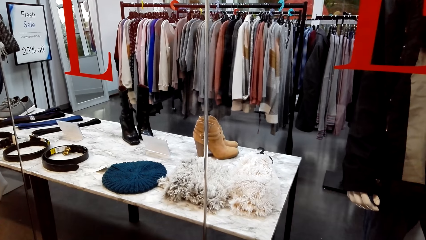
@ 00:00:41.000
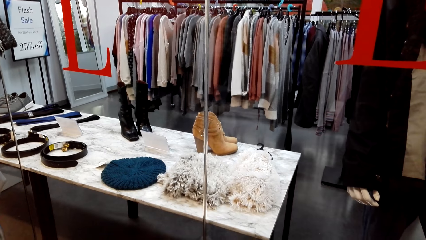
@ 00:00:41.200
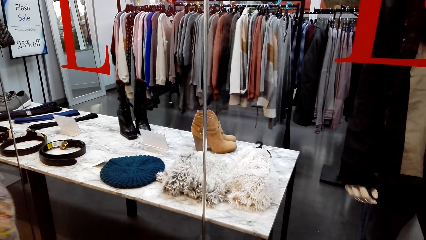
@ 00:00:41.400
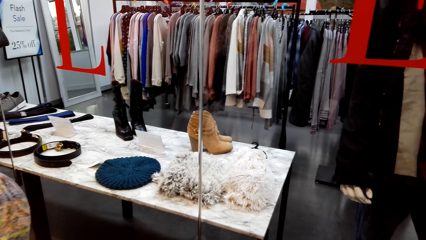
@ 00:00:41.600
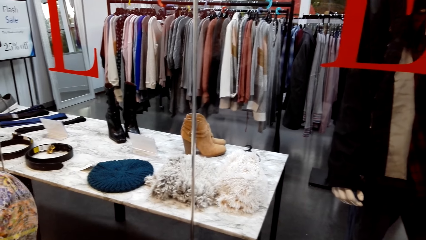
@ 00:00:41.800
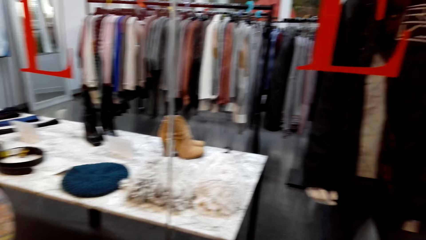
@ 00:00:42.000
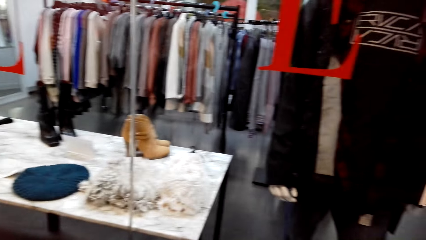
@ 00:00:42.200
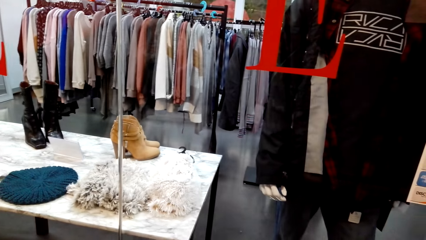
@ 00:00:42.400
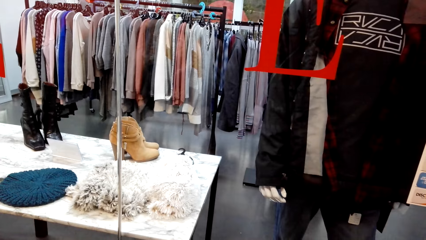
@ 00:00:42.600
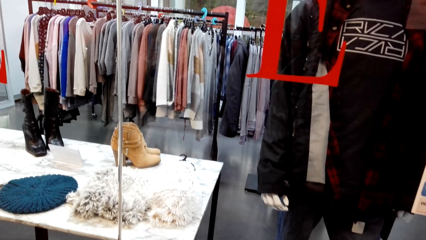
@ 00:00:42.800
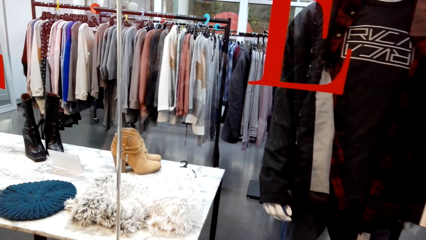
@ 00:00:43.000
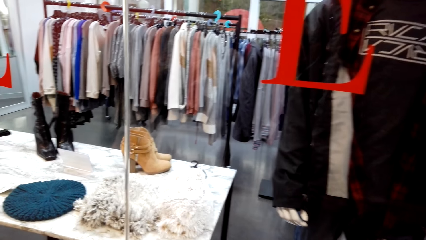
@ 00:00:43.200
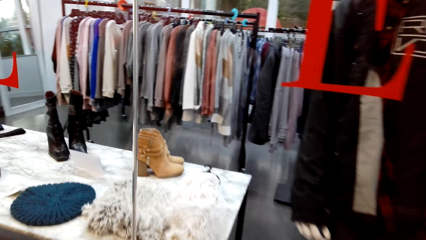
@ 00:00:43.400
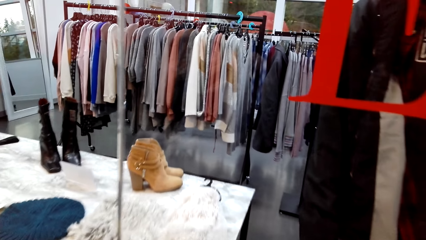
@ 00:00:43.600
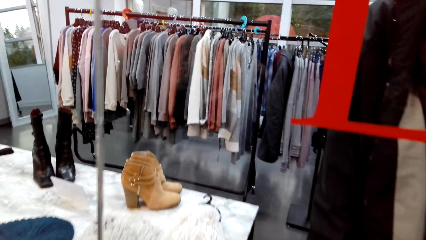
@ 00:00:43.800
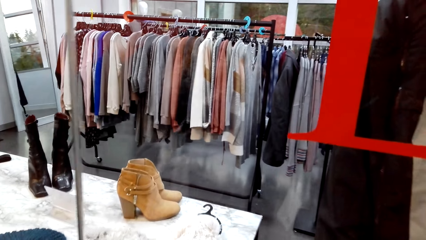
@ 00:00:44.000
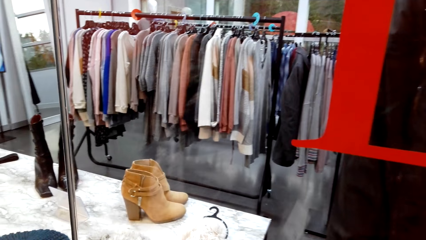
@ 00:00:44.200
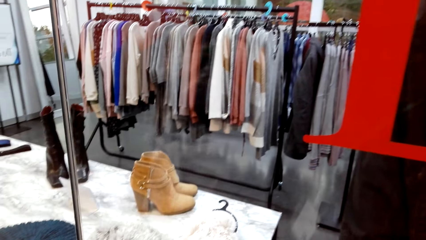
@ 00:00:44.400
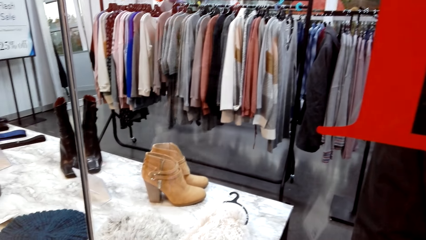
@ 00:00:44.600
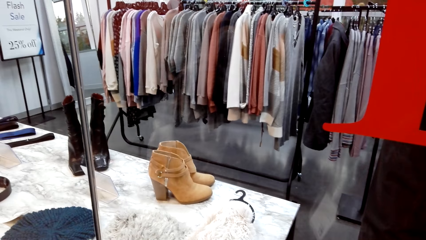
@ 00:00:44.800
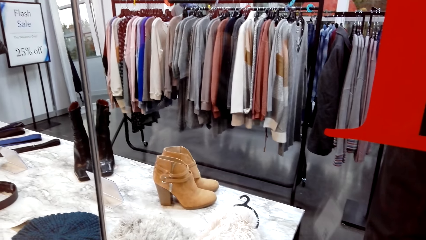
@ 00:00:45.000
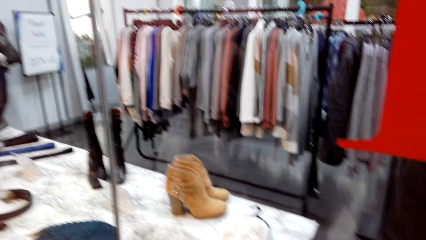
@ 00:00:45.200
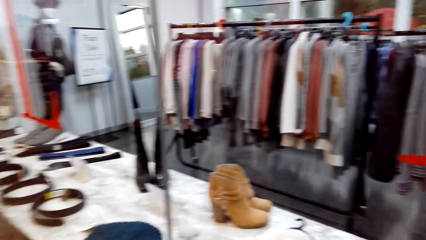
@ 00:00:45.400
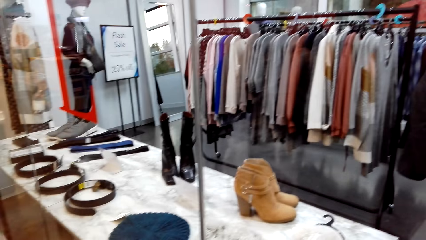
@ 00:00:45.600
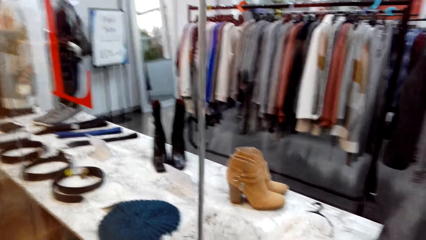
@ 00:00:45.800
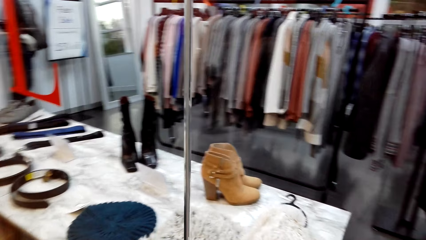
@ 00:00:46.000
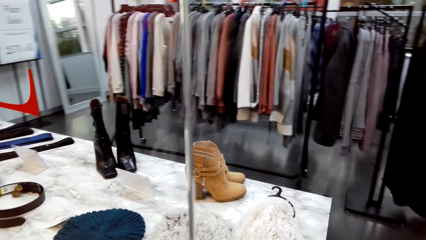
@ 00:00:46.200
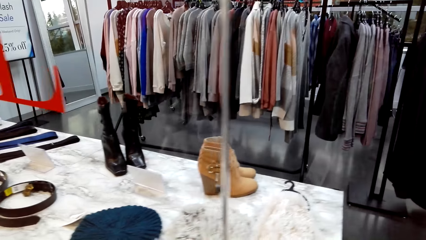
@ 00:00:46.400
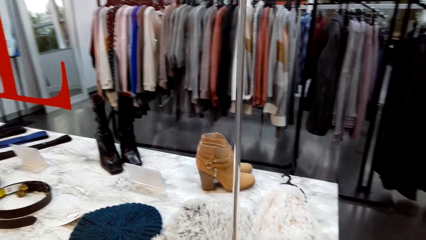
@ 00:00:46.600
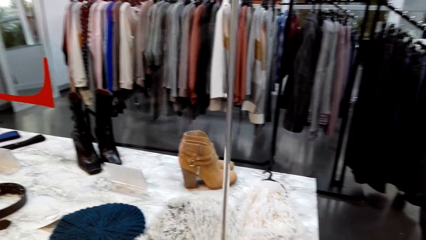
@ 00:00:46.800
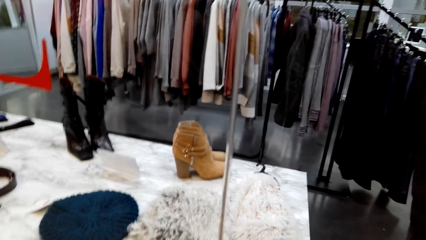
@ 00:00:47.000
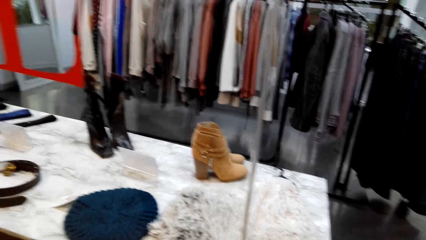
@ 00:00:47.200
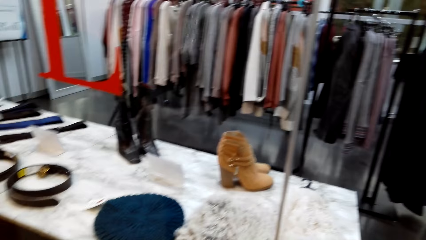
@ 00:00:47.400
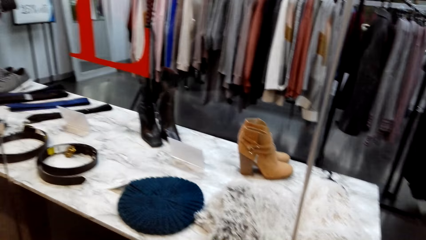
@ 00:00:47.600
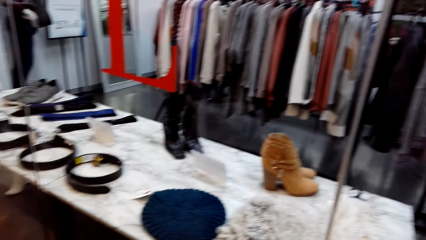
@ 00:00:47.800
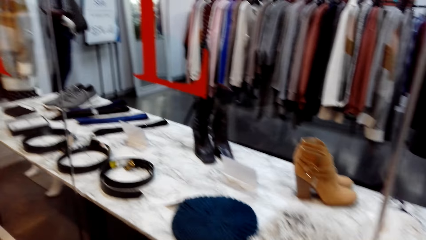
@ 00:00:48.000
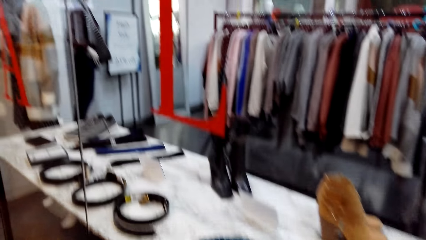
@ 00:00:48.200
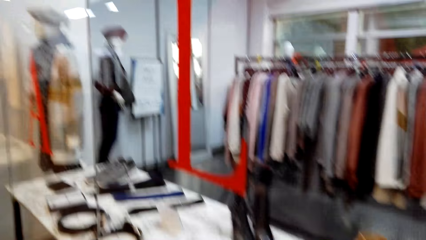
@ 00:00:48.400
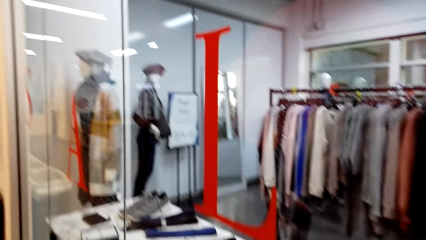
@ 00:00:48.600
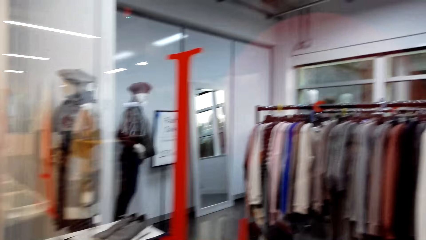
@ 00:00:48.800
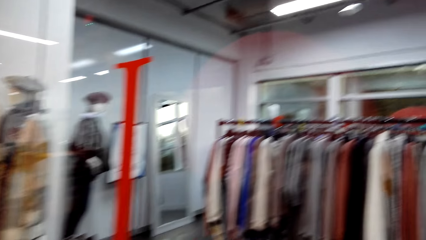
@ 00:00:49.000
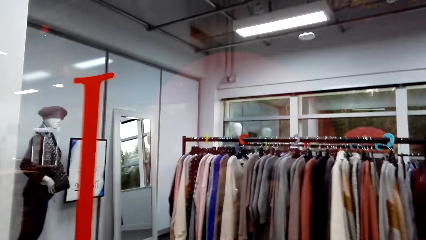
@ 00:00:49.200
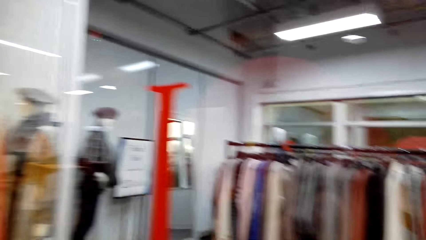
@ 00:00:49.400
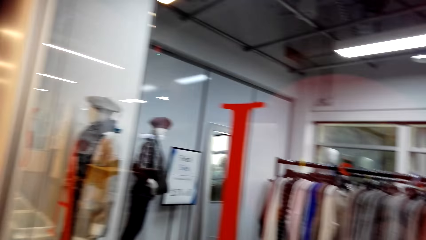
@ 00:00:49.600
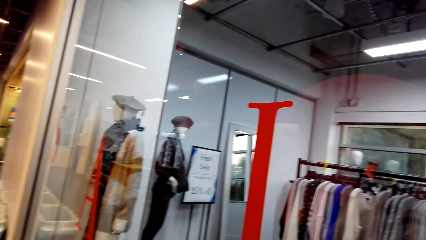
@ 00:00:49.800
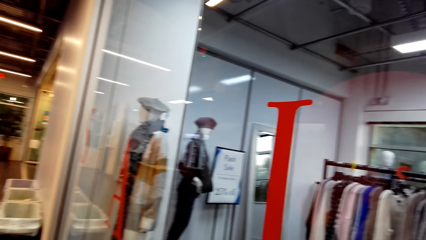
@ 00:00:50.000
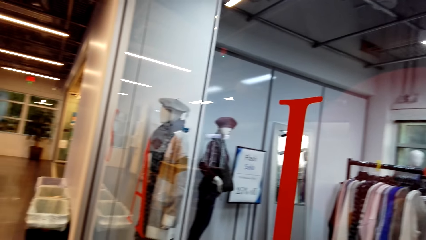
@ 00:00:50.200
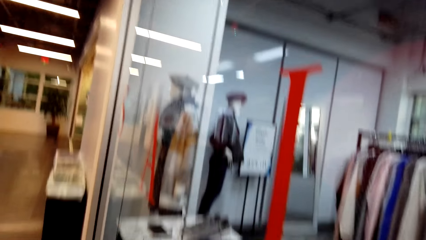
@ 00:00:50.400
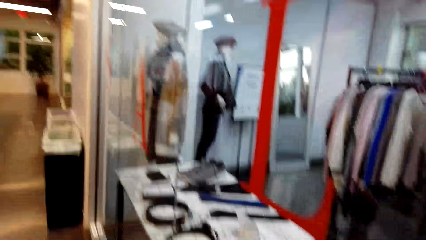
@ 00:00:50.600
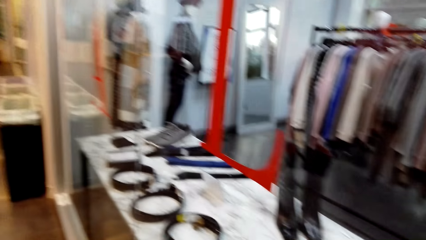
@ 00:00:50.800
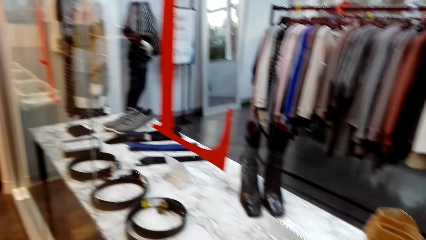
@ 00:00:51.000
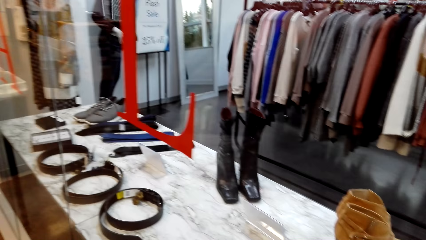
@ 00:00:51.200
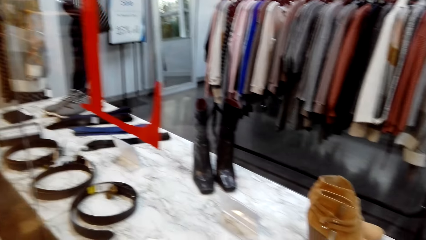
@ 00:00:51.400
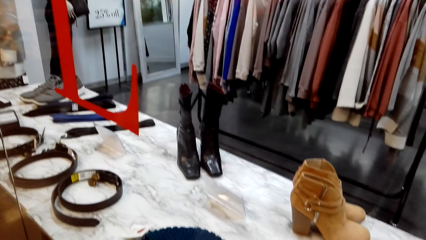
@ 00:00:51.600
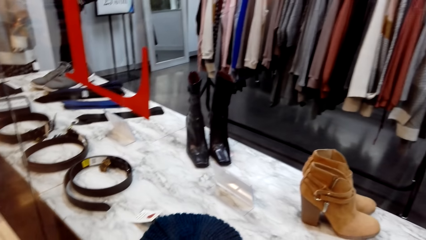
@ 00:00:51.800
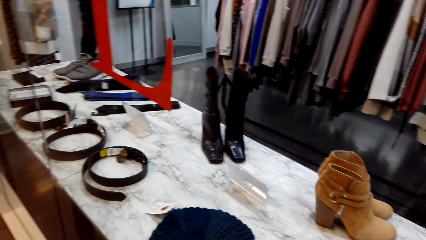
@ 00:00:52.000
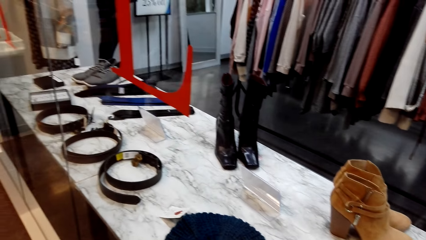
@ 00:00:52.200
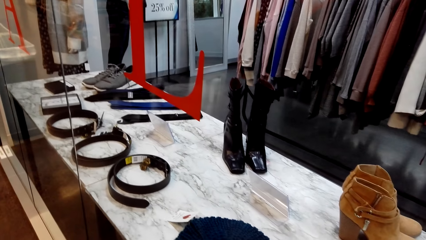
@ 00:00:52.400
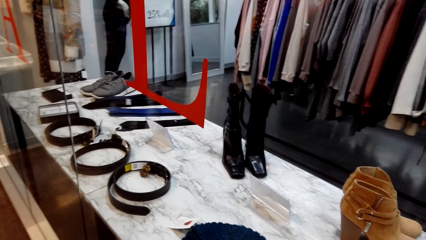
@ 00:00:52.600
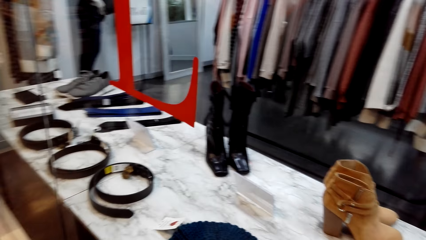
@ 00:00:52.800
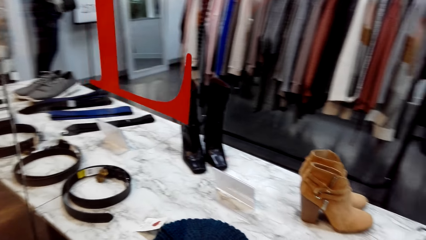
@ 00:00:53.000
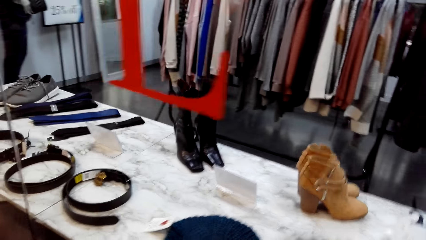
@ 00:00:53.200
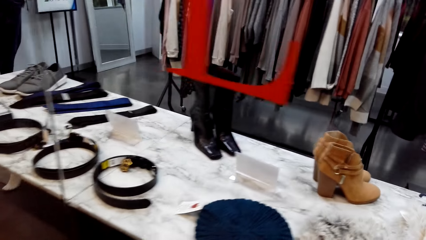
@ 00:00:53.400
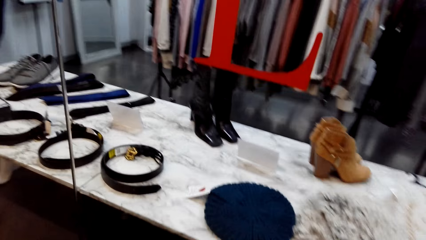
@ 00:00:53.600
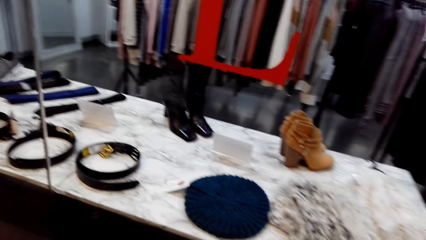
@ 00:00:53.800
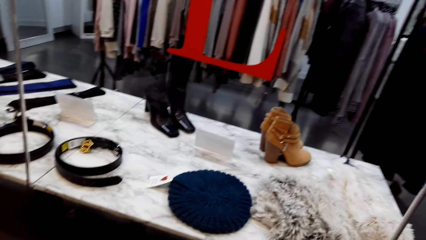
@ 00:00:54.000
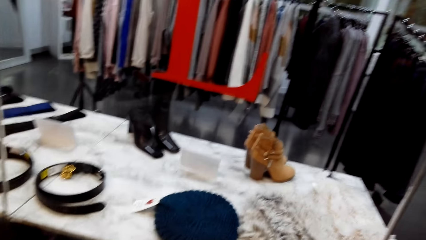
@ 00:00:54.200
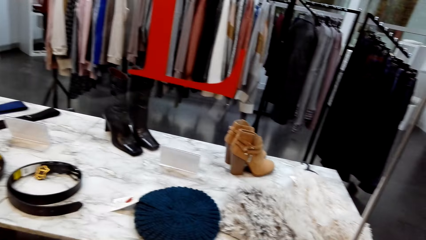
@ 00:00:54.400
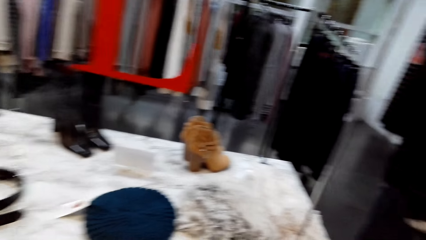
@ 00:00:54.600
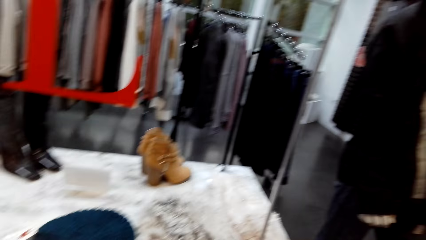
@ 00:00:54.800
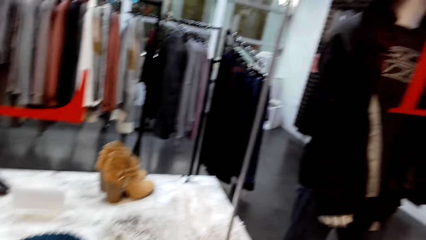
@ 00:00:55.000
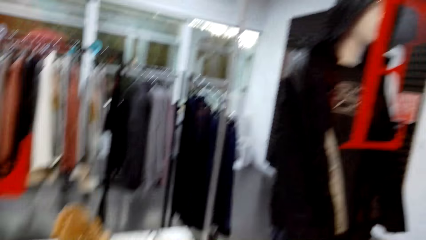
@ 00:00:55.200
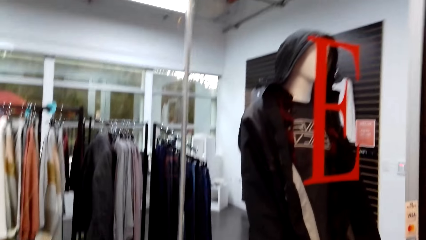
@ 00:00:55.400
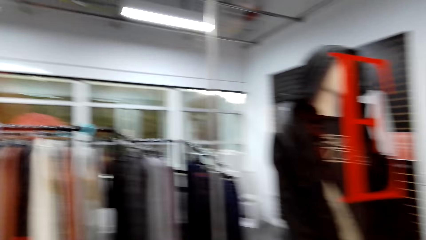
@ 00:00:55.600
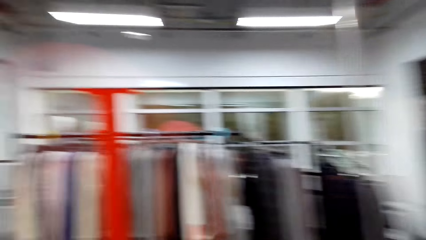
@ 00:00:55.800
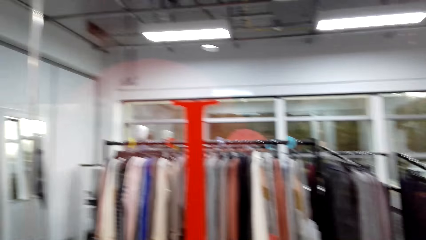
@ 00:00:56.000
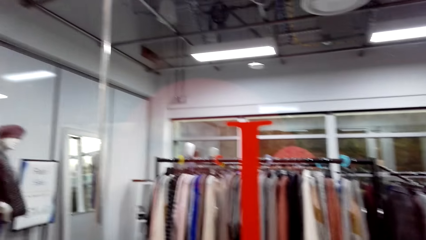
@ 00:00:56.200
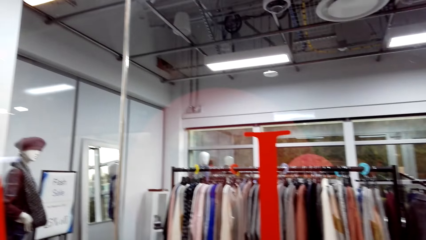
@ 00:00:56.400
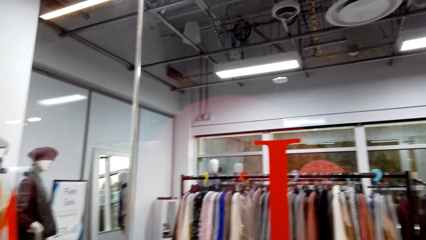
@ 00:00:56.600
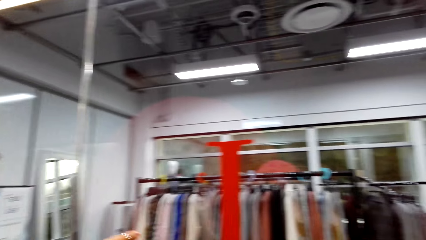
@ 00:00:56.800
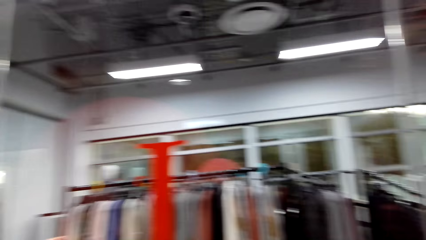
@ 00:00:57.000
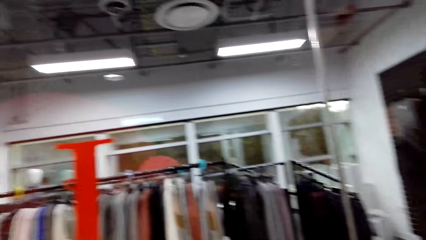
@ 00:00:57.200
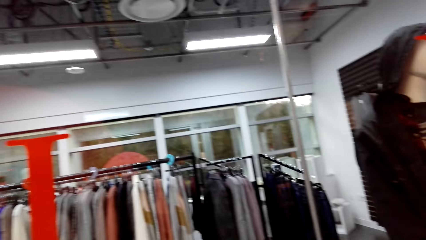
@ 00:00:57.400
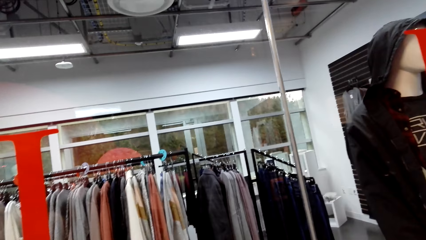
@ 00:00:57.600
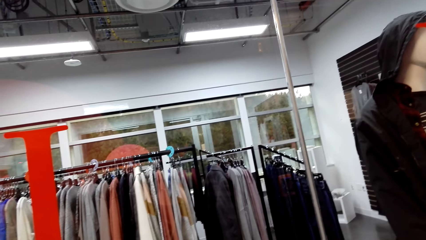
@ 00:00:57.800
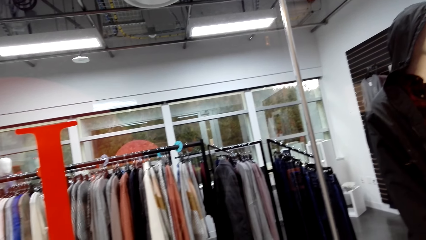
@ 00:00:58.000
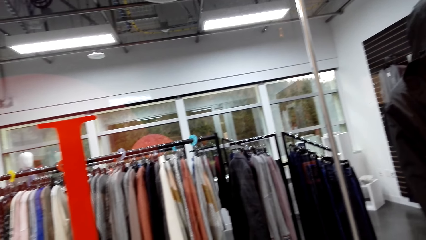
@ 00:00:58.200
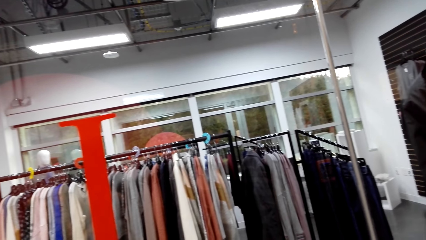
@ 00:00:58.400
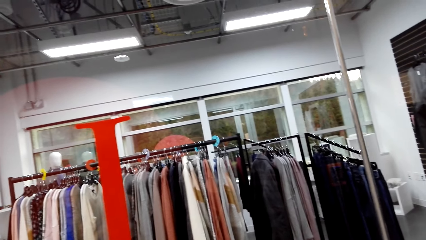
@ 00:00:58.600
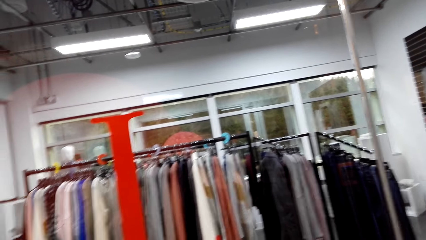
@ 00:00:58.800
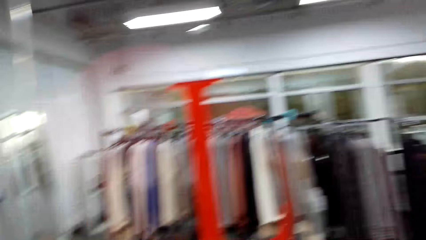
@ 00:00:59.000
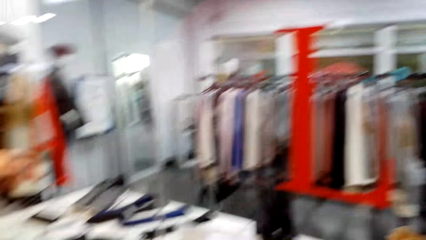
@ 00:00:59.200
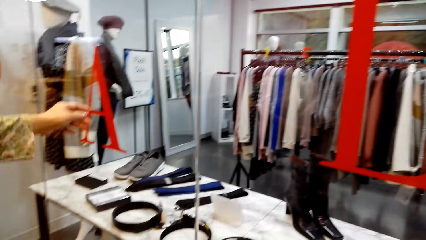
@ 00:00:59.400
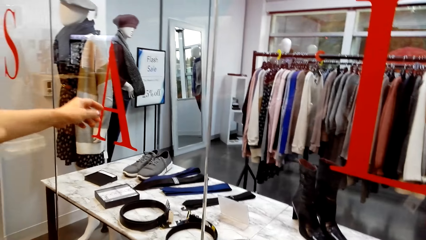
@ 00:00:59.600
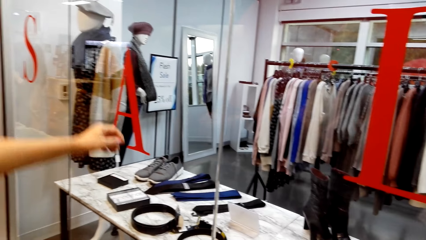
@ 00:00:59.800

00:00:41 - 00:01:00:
The camera wearer dialogues with a lady. They look around the clothing store.
